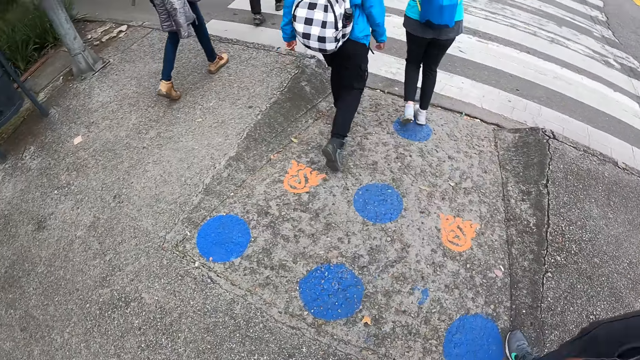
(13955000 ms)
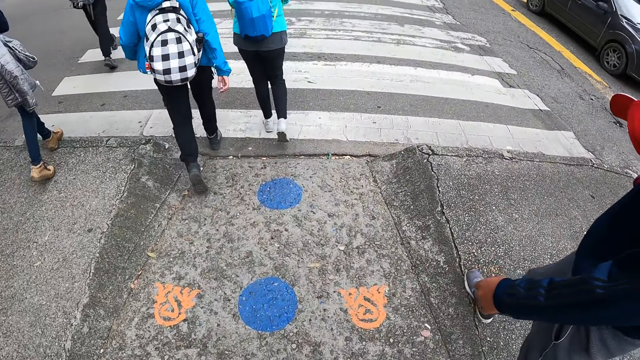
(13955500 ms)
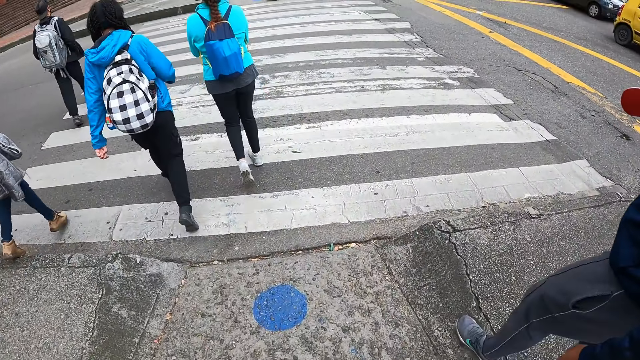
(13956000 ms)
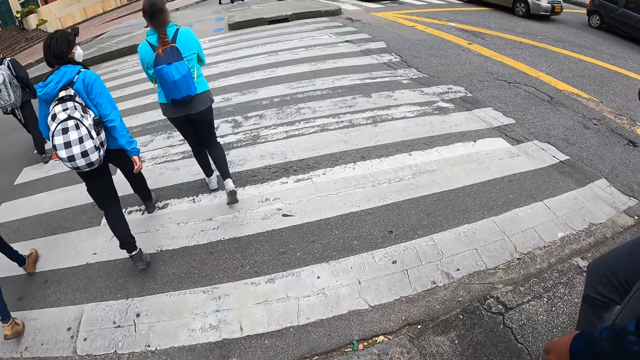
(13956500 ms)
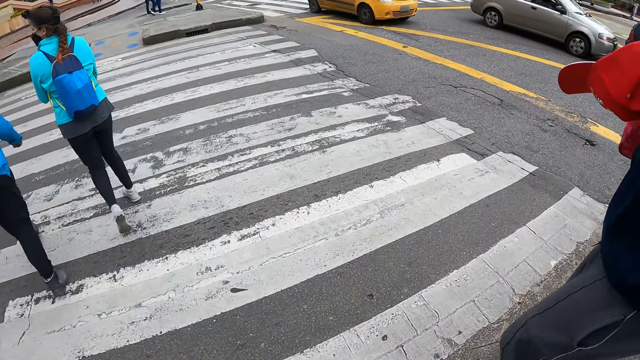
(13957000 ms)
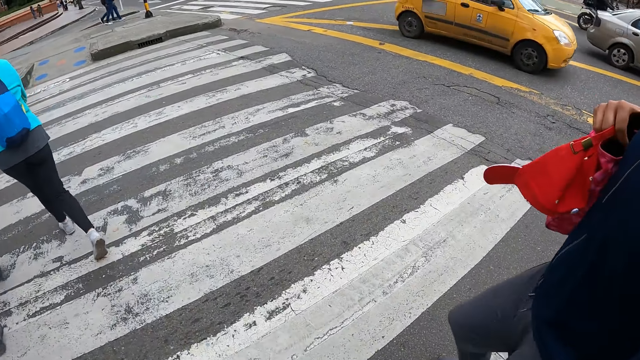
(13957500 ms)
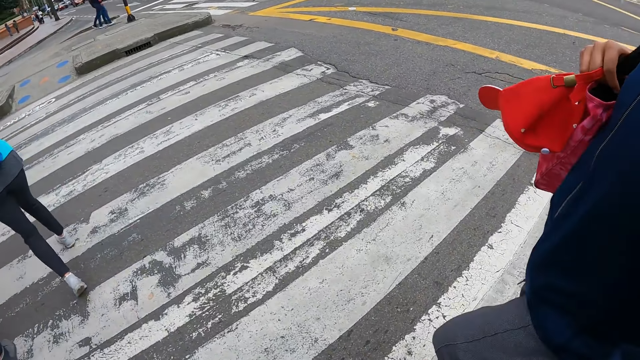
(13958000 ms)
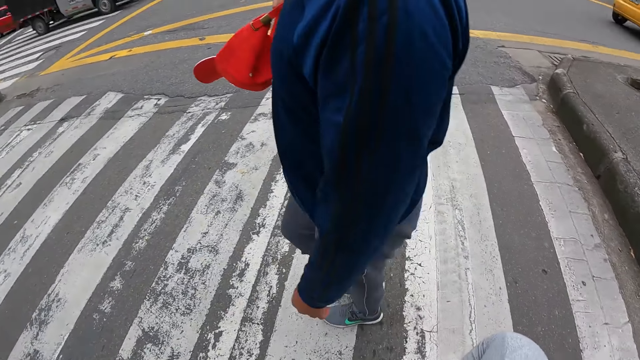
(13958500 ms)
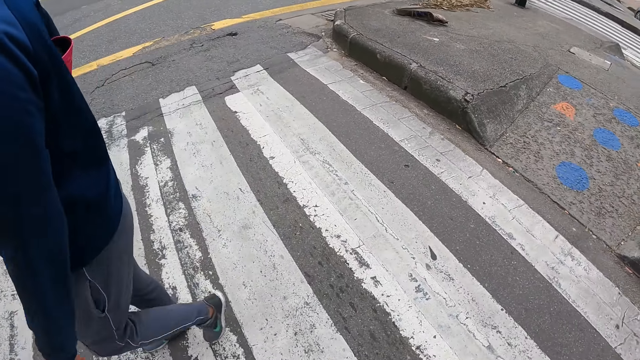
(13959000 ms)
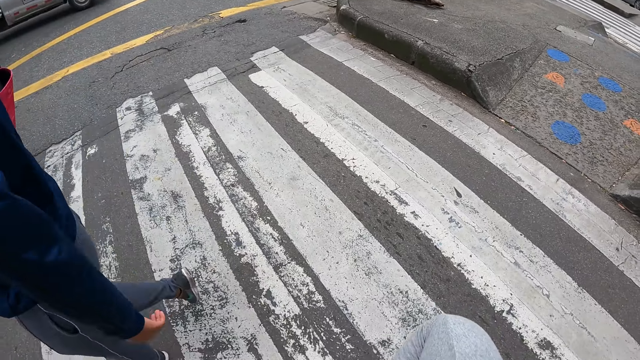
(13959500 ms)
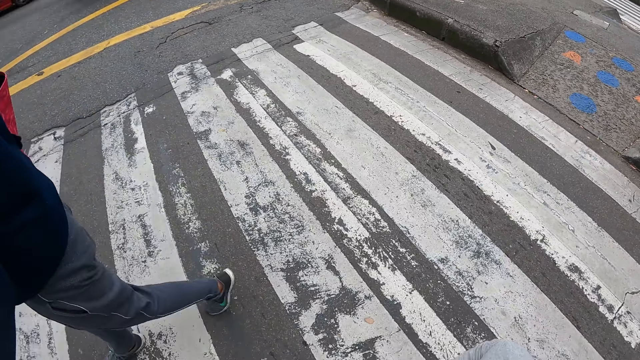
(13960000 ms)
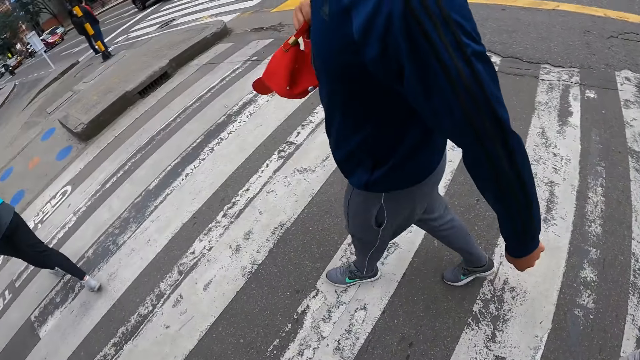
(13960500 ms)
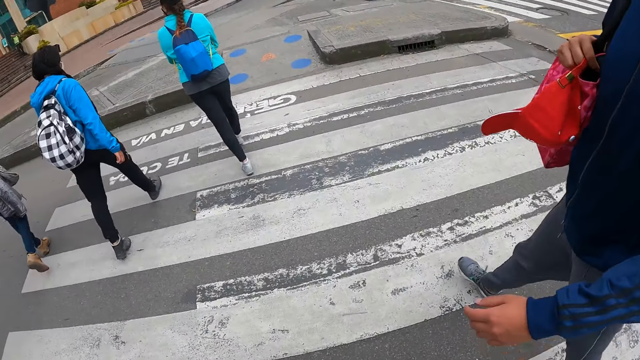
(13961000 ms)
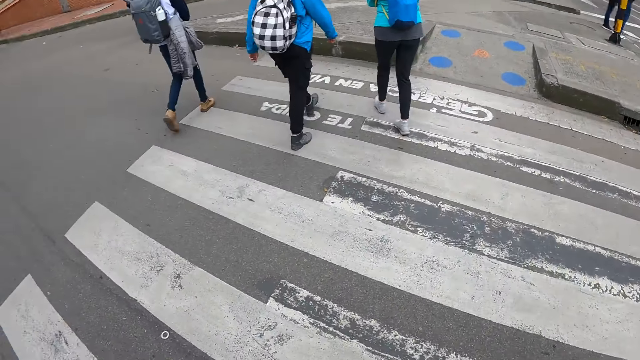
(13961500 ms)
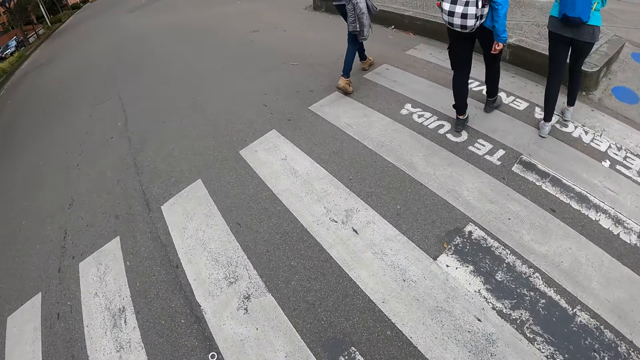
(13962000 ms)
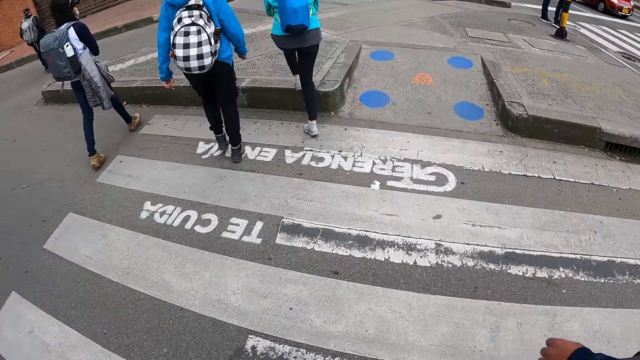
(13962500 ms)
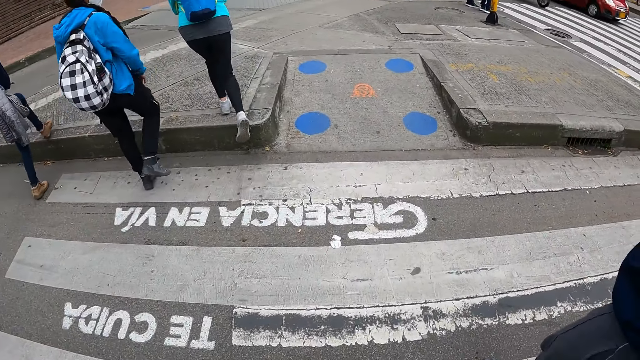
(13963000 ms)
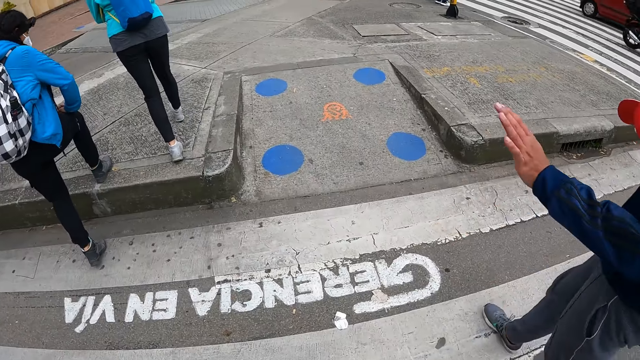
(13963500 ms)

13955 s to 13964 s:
The camera wearer crosses the road. They look around.

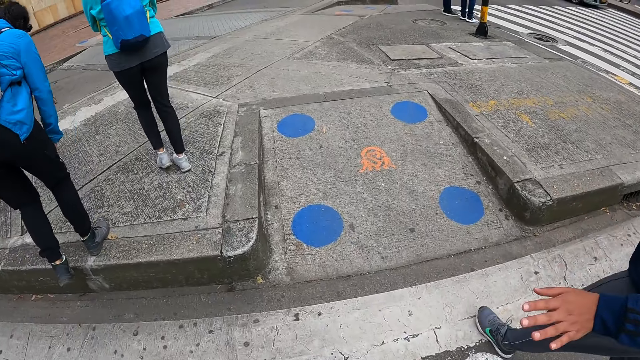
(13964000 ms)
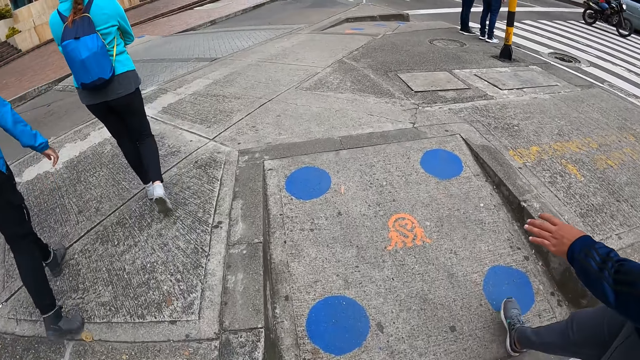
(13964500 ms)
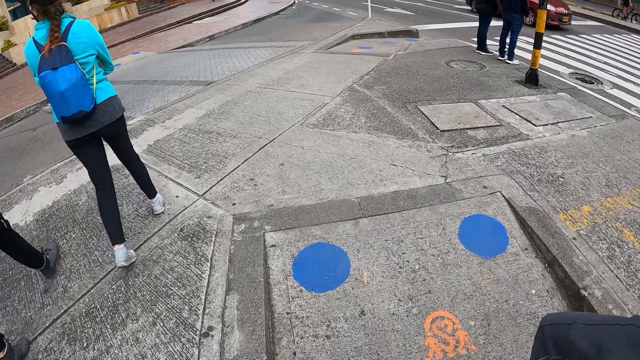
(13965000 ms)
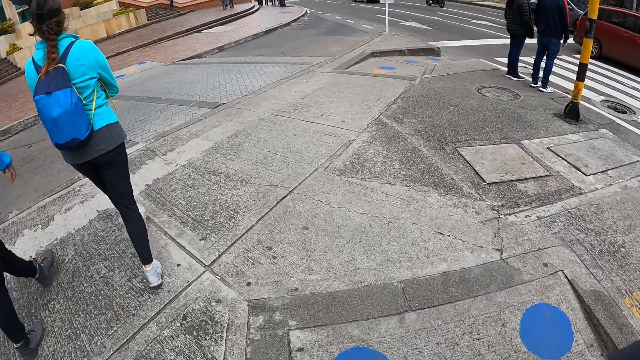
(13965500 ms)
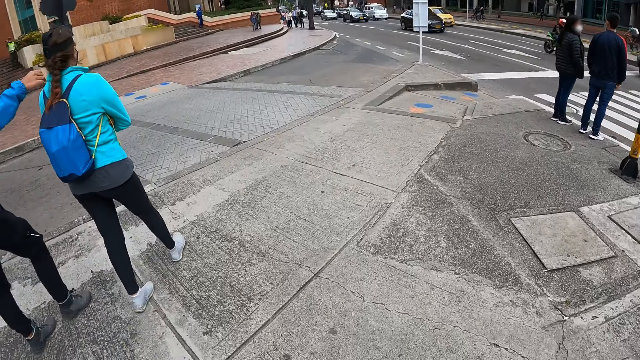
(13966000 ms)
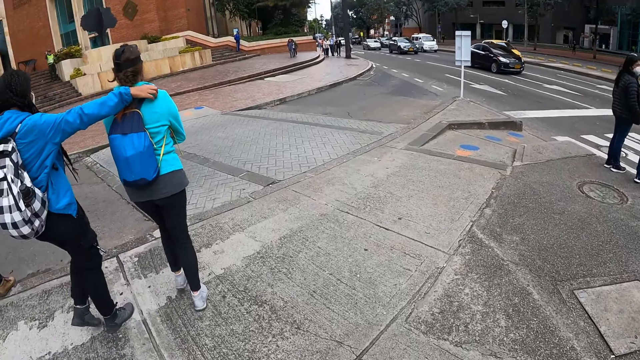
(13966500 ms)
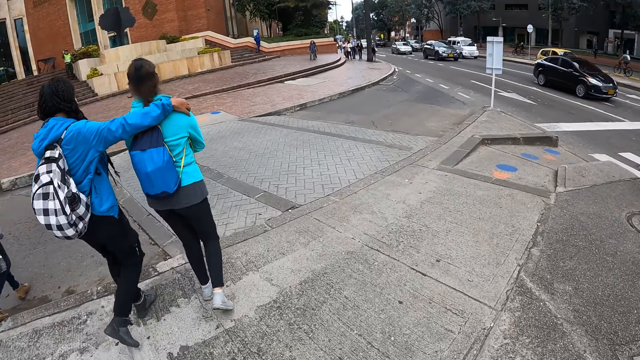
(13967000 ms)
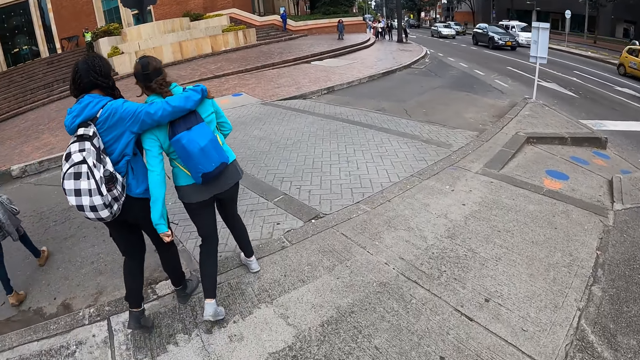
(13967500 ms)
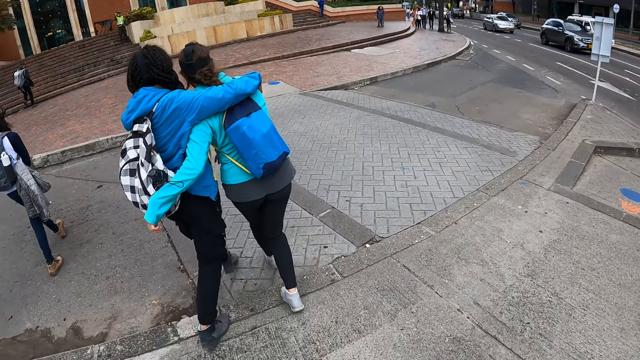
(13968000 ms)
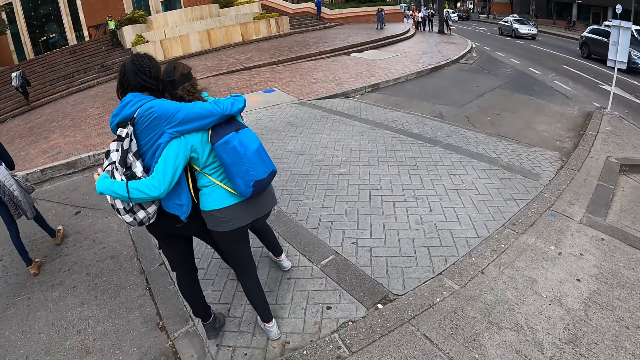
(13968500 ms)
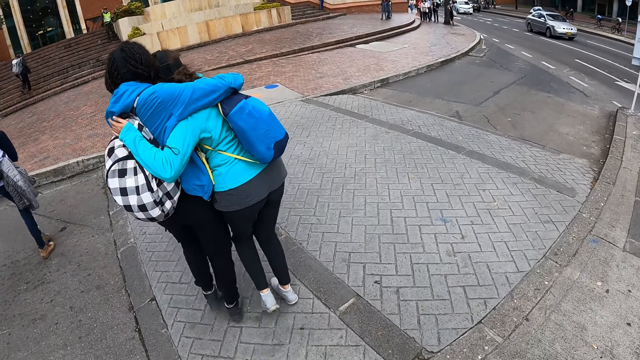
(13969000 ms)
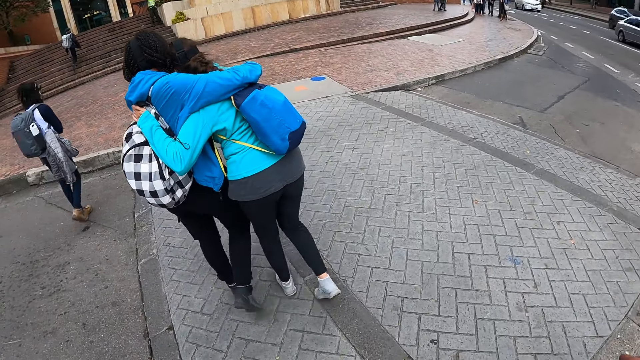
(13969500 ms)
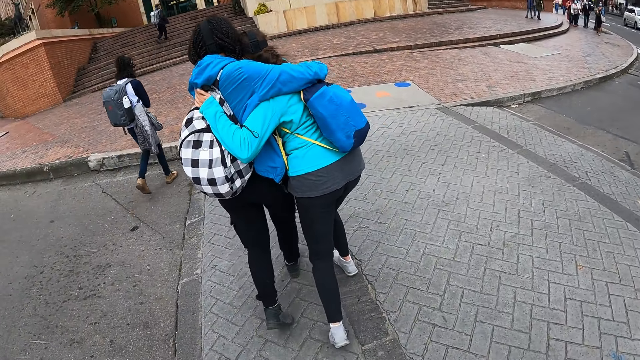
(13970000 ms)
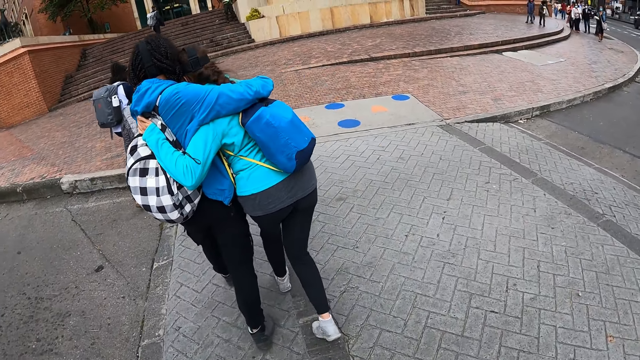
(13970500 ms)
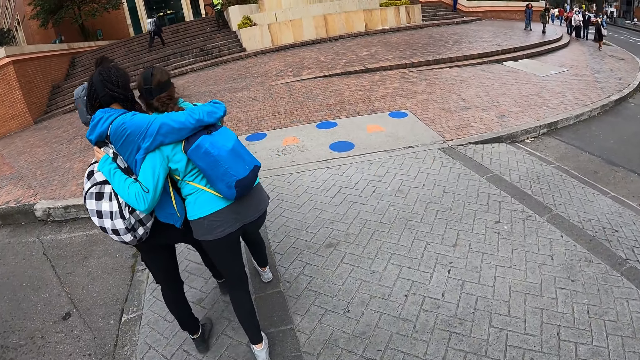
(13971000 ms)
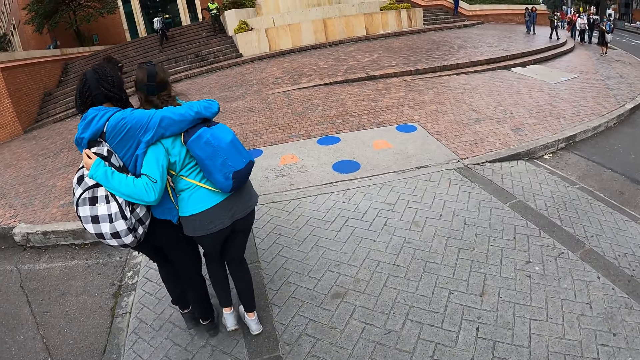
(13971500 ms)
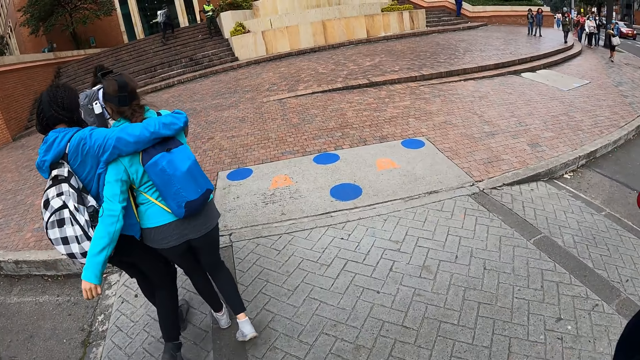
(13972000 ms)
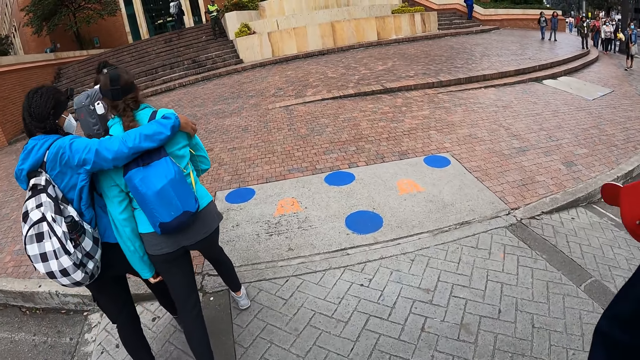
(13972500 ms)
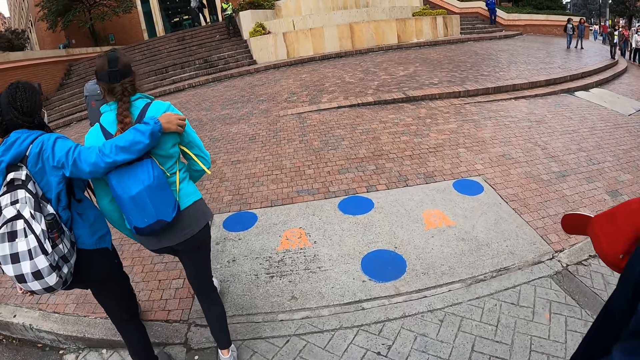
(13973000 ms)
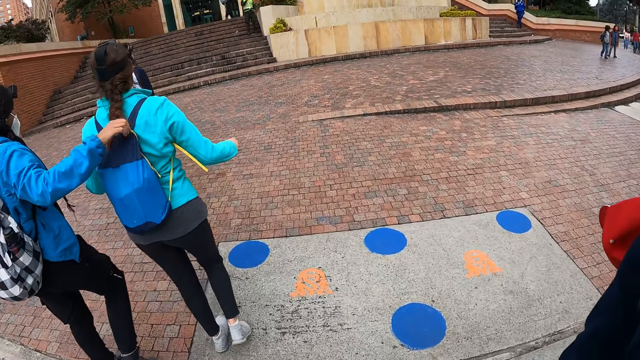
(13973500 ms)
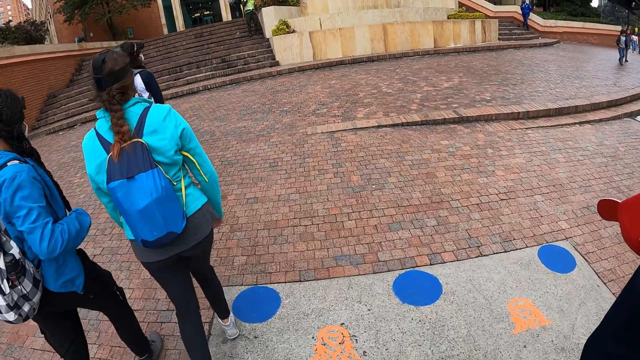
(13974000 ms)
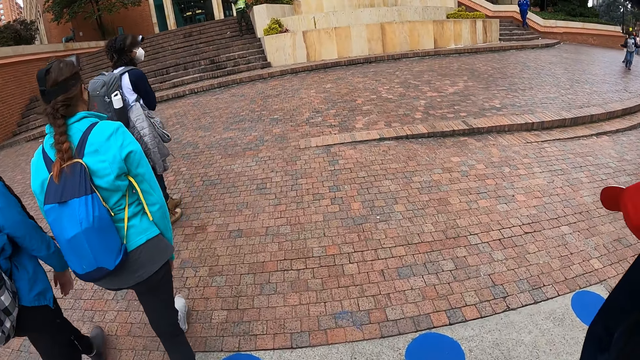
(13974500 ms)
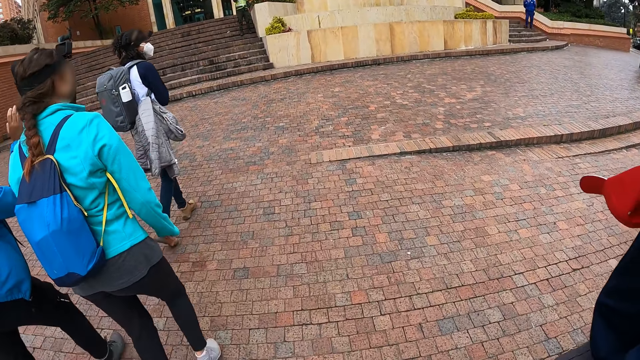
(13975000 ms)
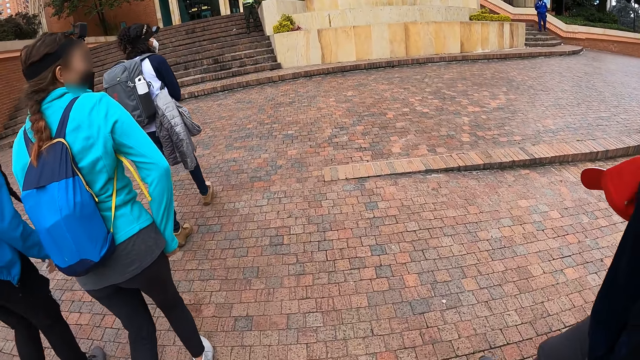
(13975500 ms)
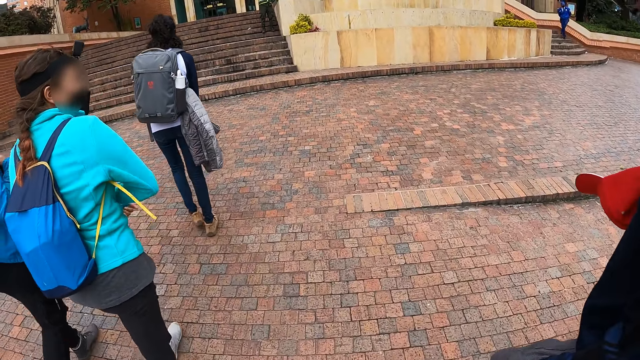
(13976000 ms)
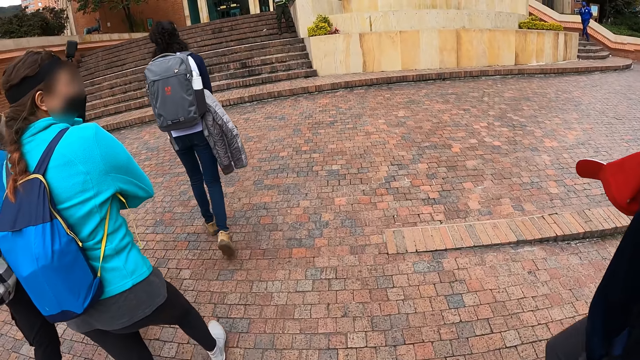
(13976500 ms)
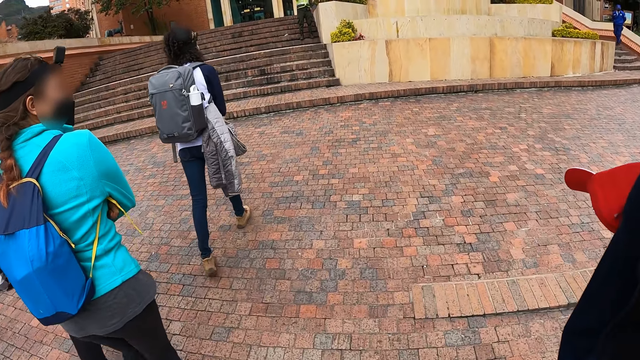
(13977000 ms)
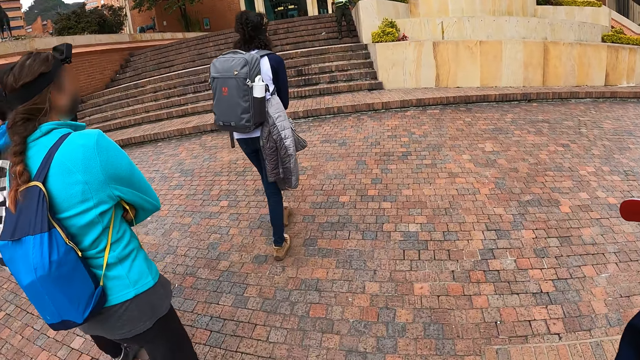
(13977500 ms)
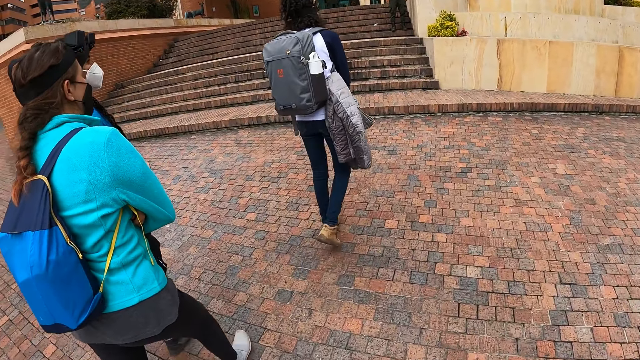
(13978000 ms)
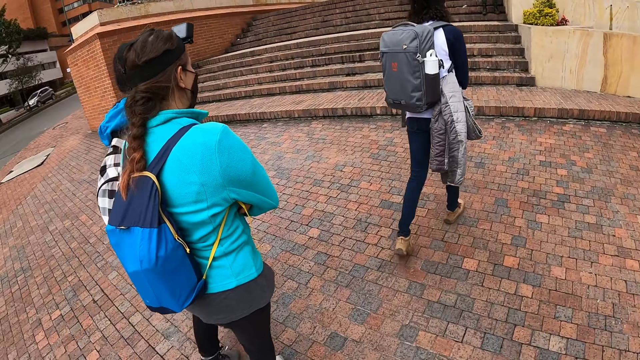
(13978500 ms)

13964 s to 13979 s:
The woman hugs another woman. The camera wearer walks on the sidewalk.
